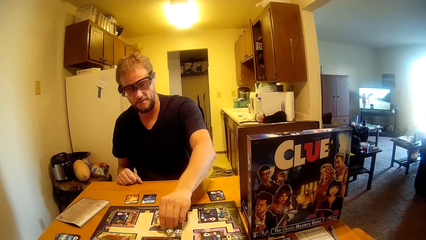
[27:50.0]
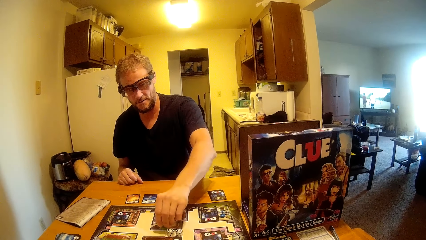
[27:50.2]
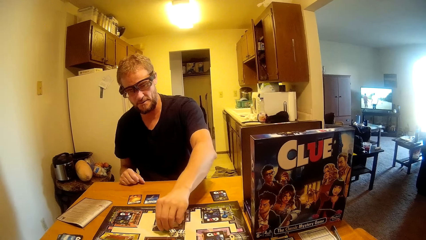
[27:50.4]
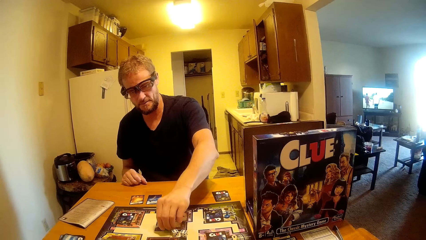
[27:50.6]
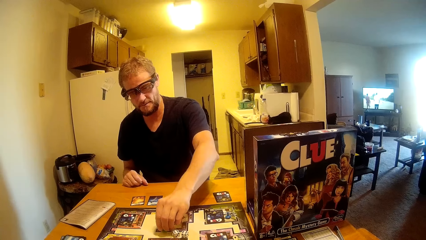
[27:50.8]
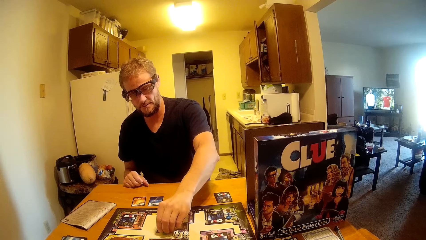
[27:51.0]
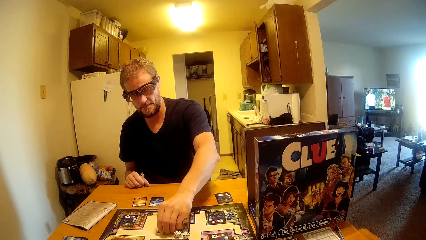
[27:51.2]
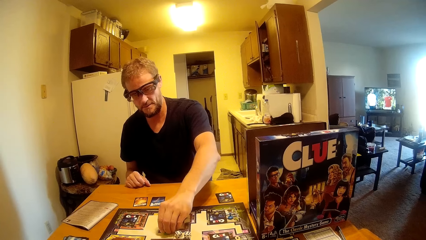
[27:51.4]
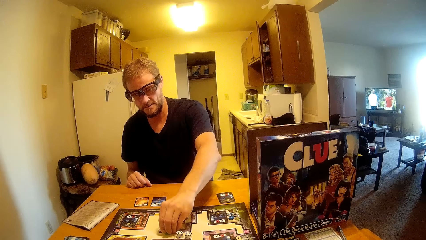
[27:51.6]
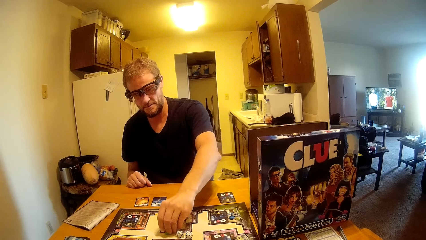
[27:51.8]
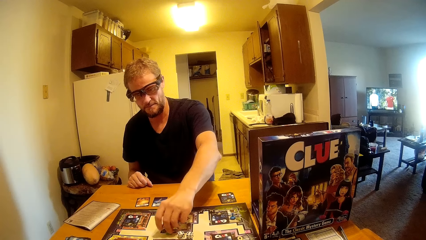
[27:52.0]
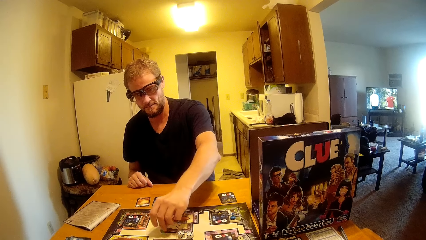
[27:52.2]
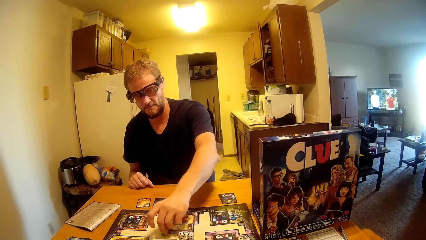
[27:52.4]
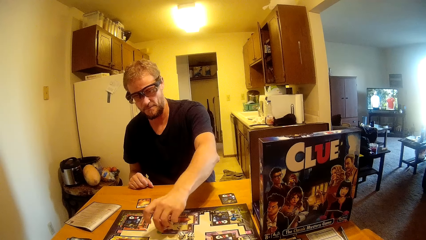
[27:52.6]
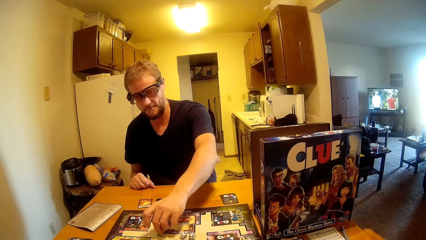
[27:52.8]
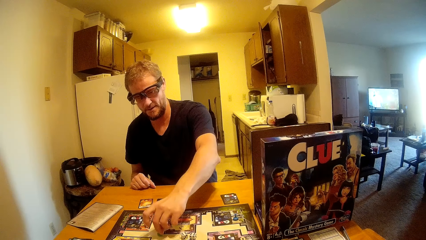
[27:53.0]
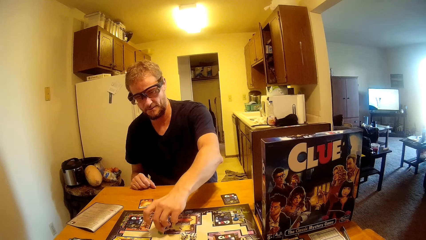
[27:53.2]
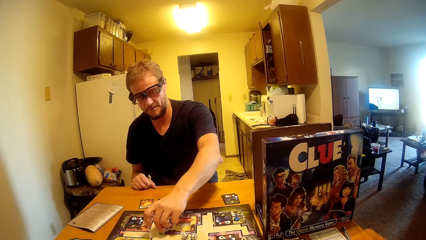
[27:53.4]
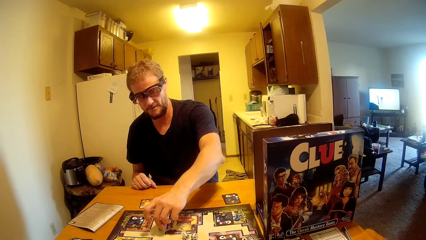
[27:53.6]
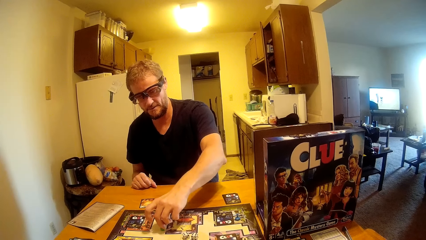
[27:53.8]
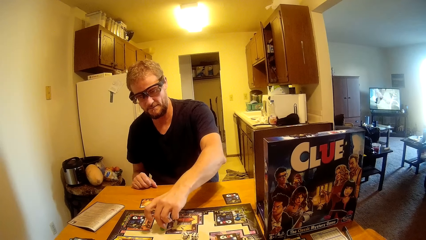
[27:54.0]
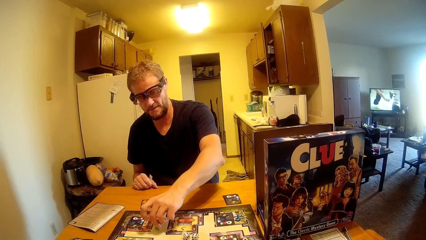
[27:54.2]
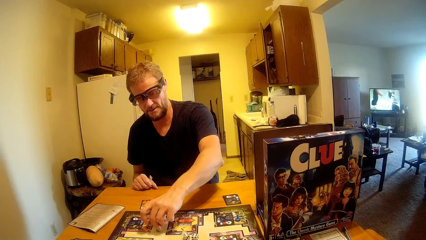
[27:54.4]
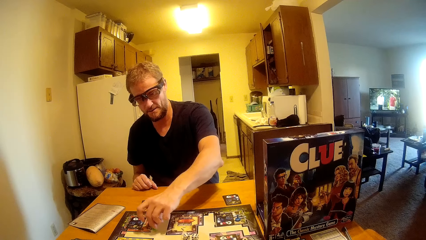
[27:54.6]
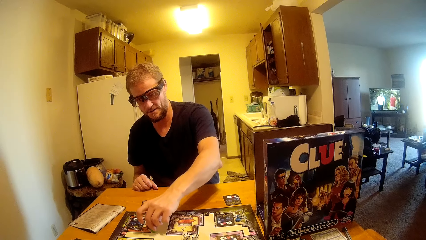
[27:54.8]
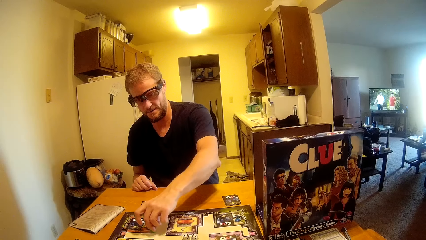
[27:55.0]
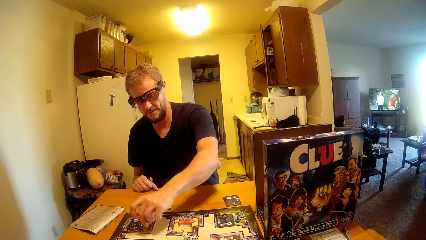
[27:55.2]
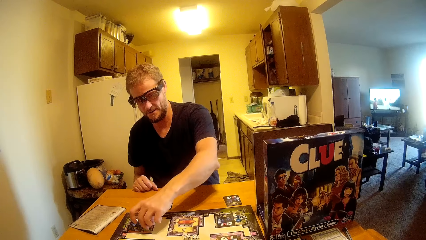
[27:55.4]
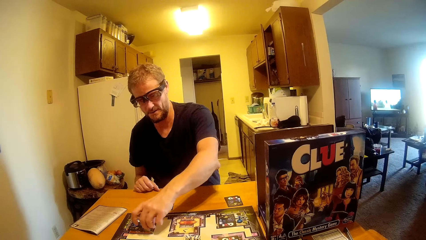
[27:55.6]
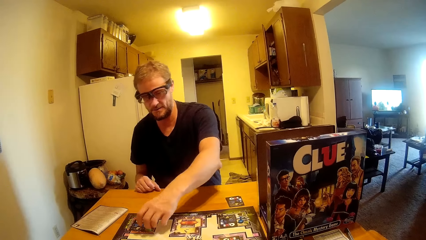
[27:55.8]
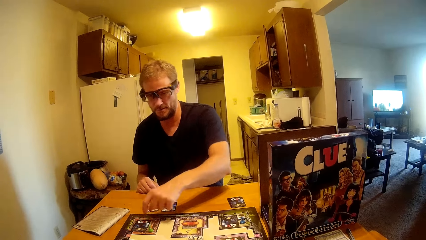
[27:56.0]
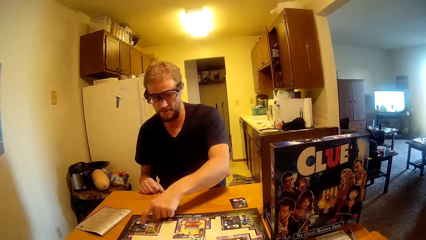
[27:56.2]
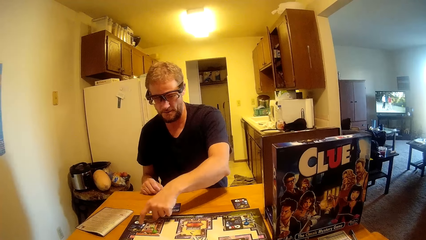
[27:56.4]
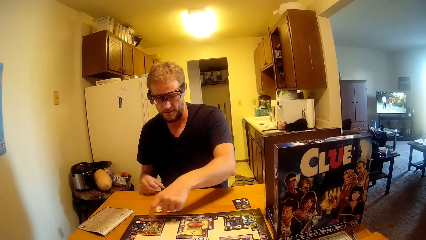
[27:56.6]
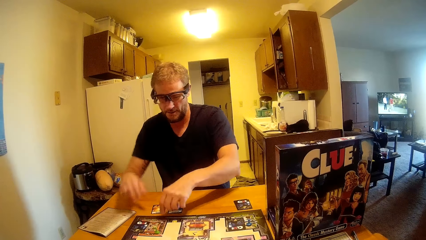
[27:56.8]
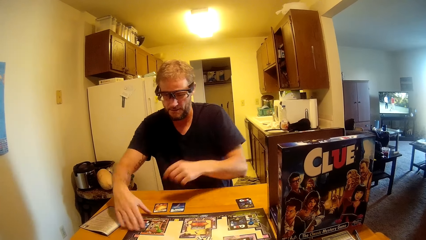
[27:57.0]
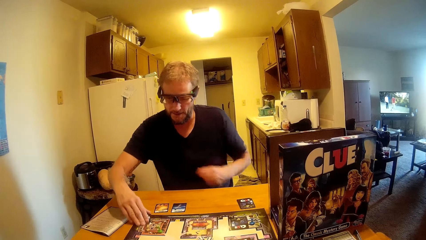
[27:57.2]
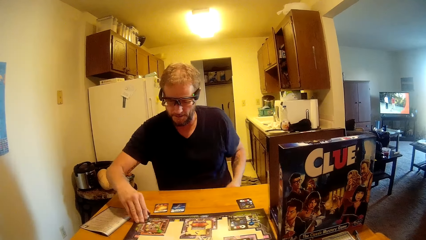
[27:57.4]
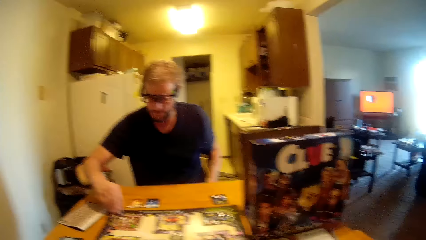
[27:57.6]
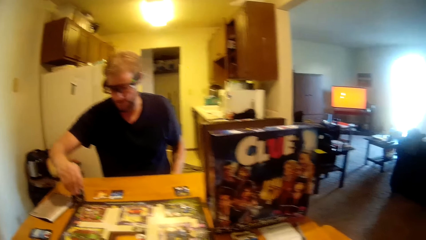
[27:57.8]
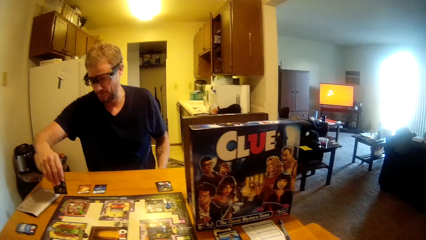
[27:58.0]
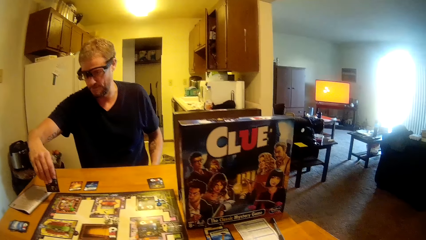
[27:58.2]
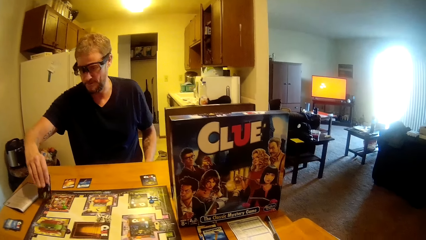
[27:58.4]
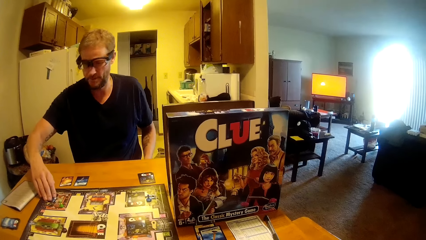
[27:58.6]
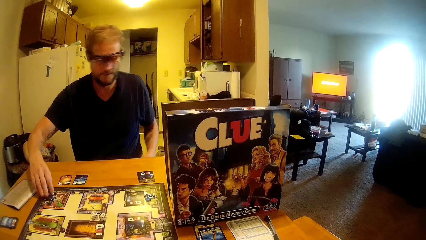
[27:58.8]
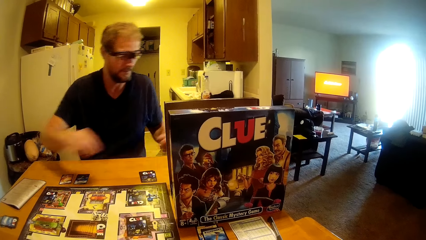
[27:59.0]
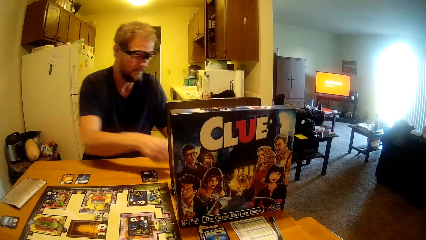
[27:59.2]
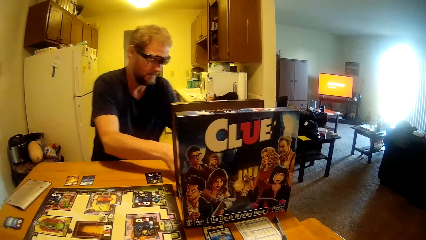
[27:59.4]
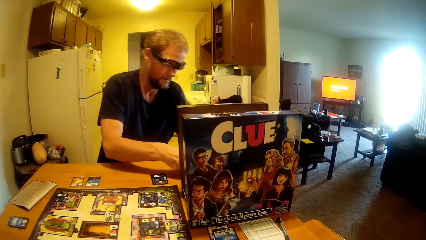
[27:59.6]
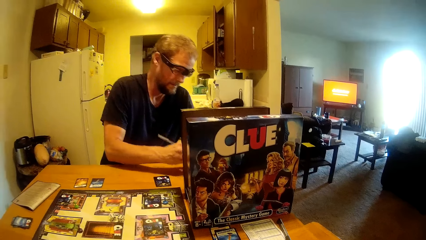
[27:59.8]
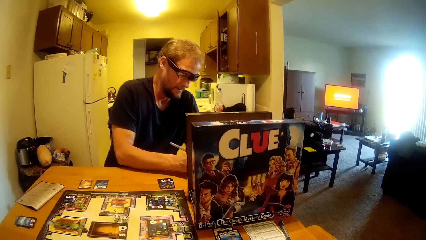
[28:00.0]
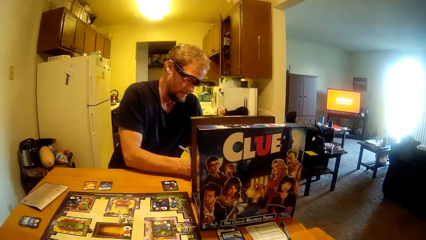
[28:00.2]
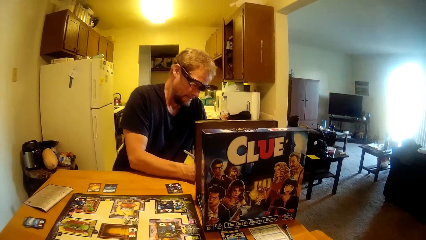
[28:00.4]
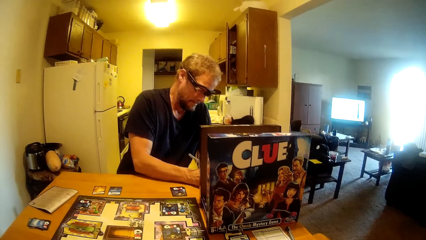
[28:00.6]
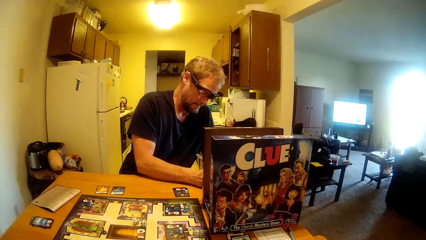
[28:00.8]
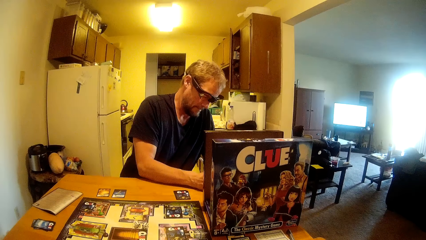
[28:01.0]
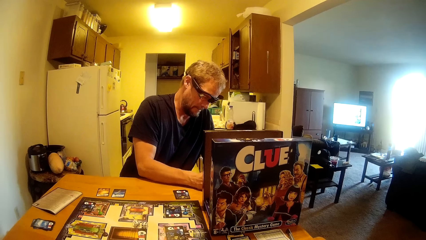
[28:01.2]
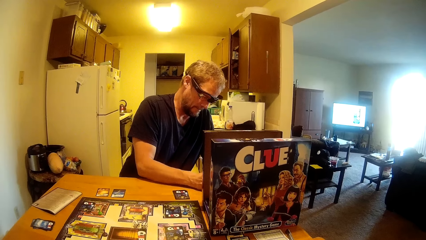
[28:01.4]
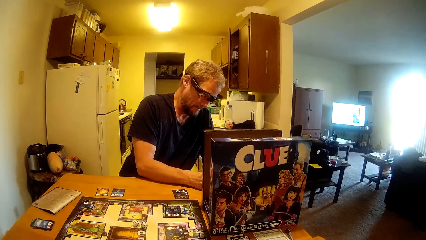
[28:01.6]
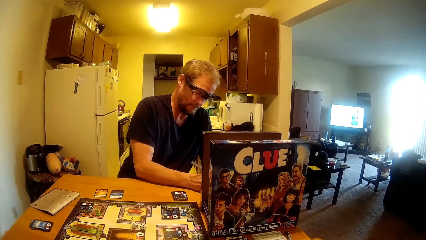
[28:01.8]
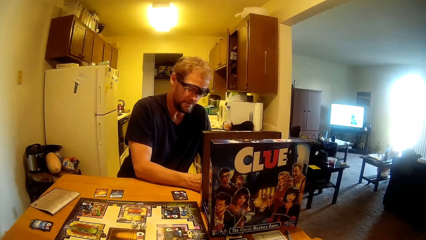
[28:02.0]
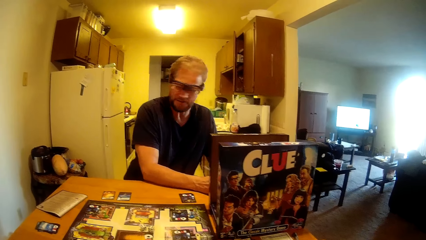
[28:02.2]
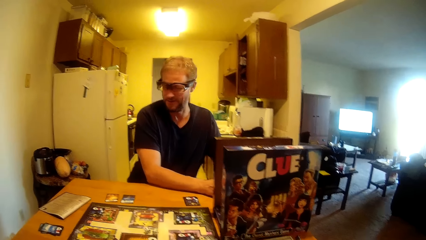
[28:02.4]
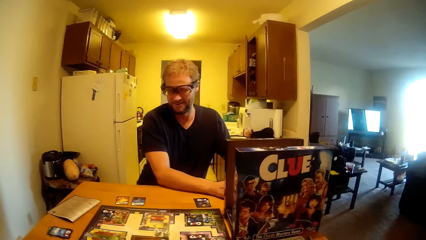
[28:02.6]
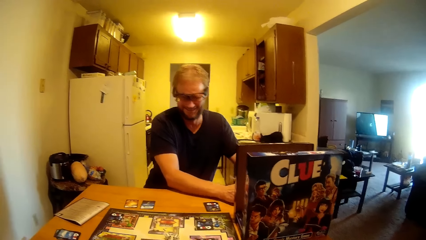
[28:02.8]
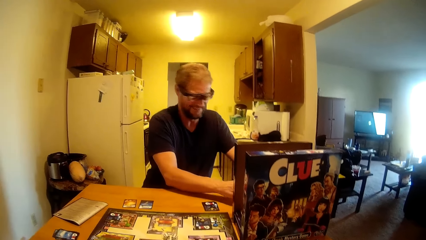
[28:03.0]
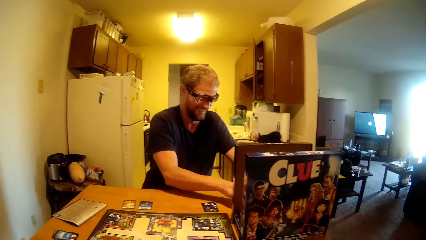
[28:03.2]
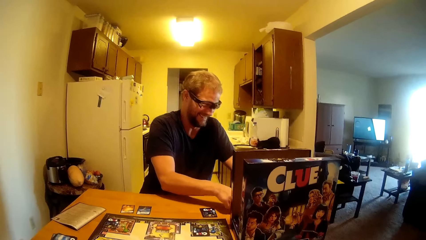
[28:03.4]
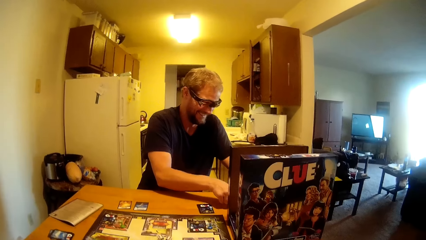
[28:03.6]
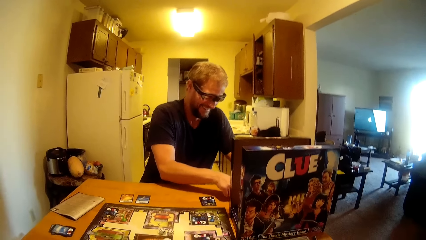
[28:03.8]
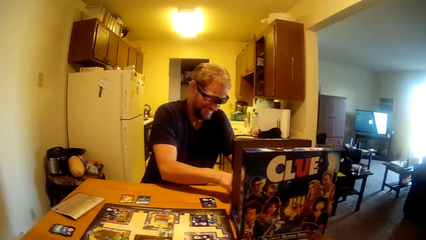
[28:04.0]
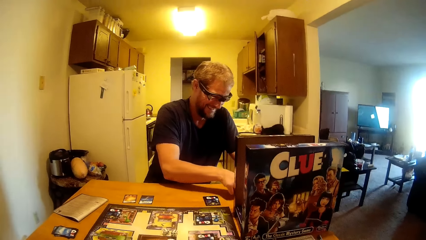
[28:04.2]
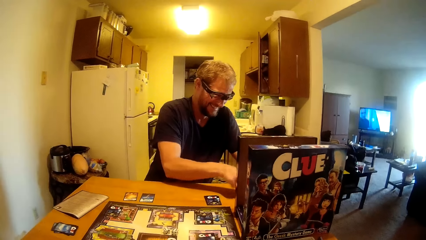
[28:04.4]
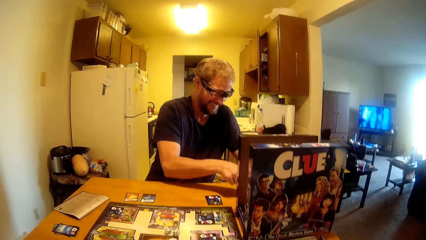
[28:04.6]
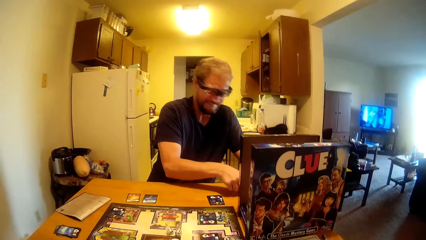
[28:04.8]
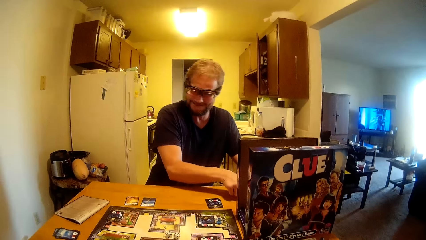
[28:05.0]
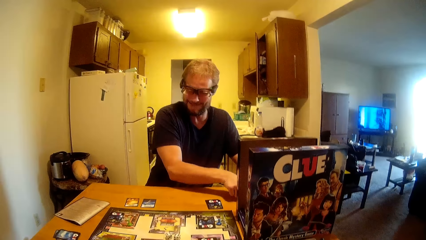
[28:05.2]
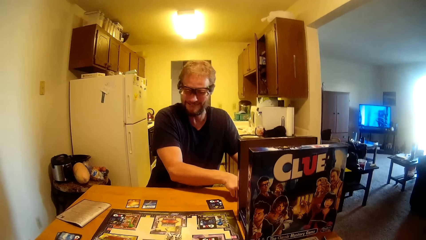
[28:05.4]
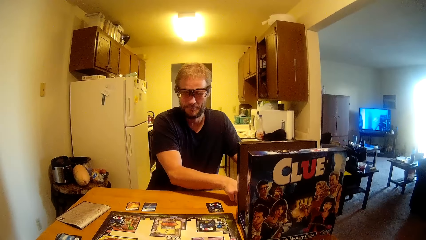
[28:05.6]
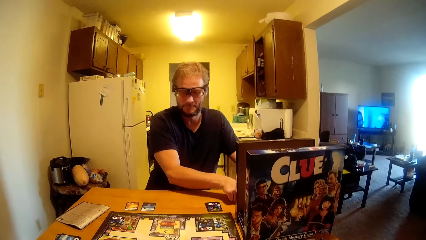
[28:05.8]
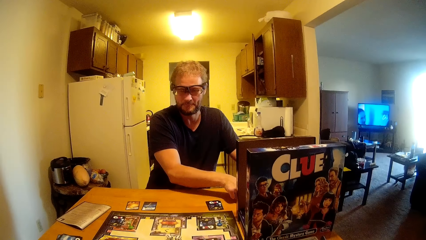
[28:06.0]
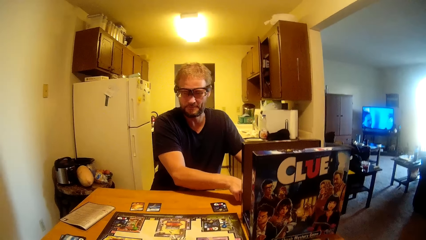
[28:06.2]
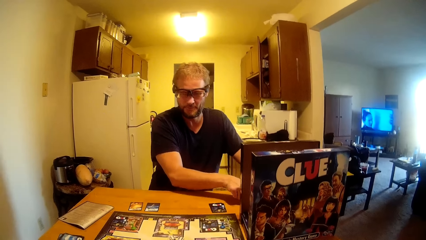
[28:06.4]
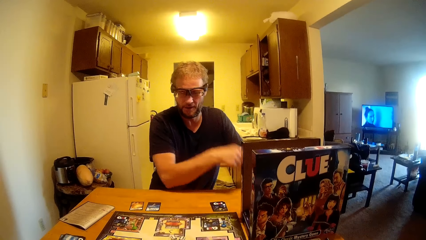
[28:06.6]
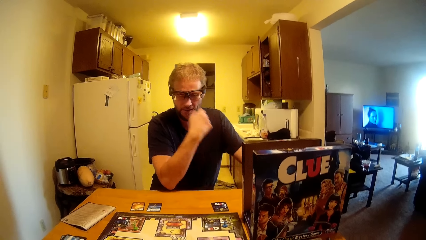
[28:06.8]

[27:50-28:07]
A man counts on the game. The man plays the Clue board game. The man touches the card on the table. The man picks up a card, picks up a pen and writes on a paper.
